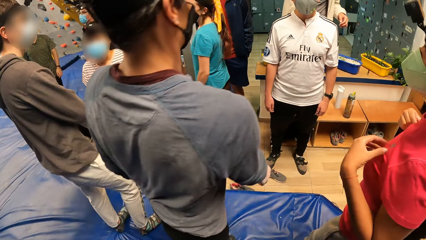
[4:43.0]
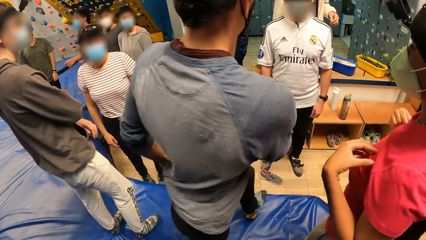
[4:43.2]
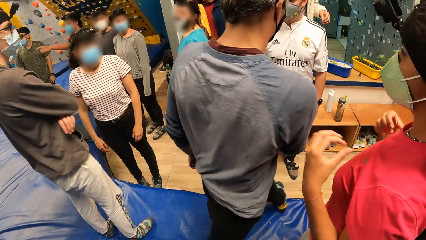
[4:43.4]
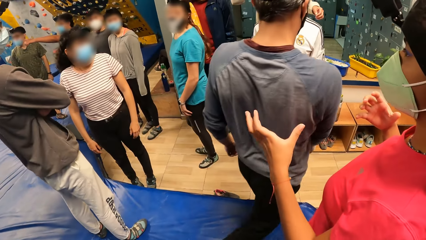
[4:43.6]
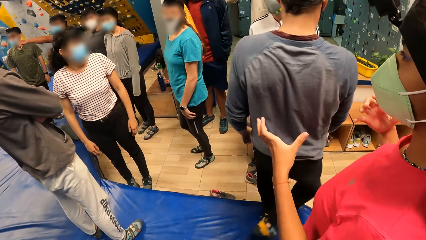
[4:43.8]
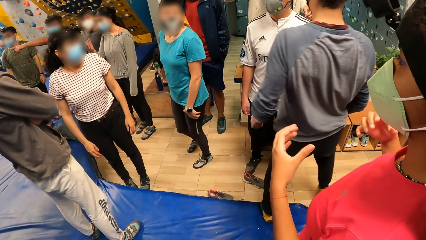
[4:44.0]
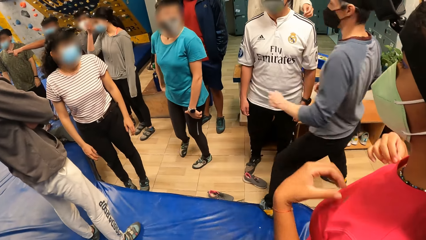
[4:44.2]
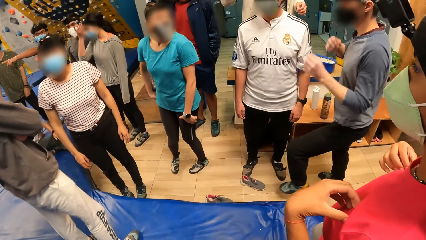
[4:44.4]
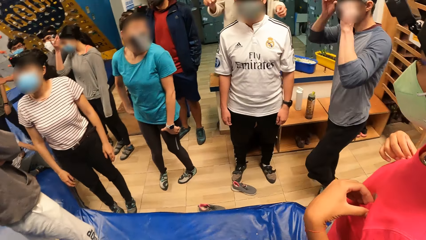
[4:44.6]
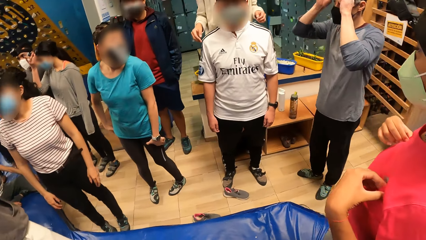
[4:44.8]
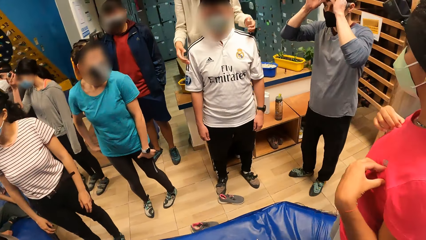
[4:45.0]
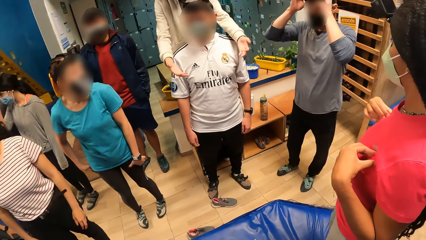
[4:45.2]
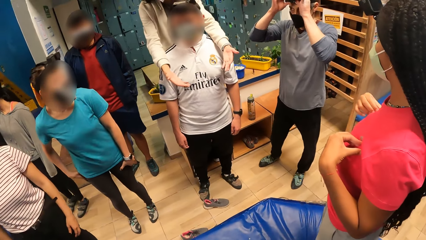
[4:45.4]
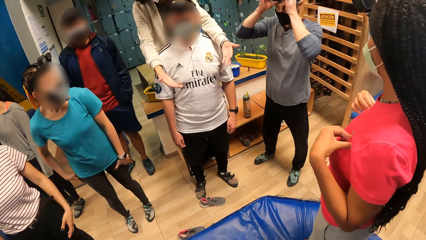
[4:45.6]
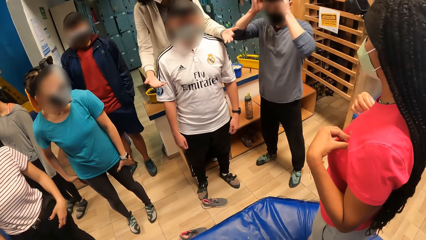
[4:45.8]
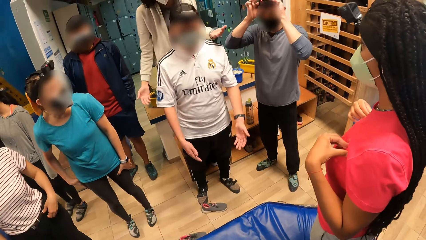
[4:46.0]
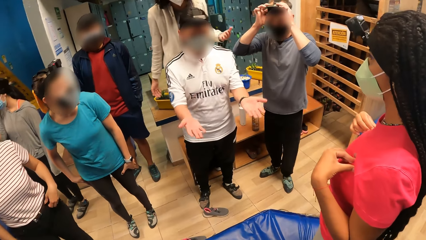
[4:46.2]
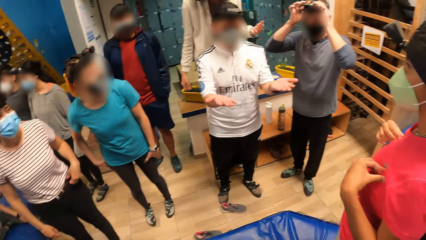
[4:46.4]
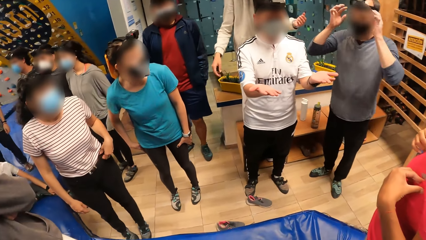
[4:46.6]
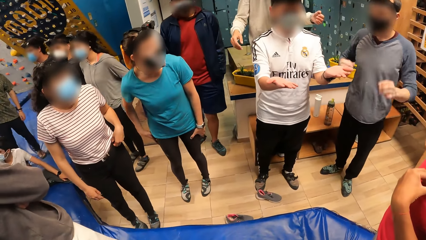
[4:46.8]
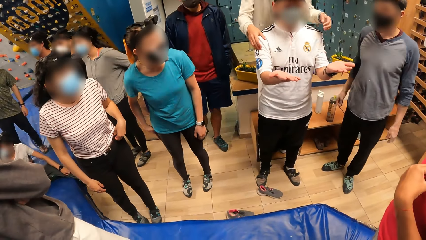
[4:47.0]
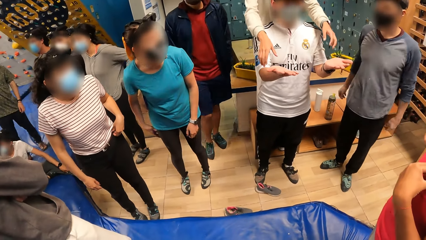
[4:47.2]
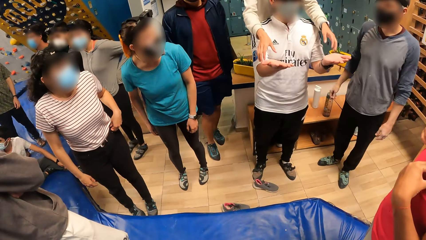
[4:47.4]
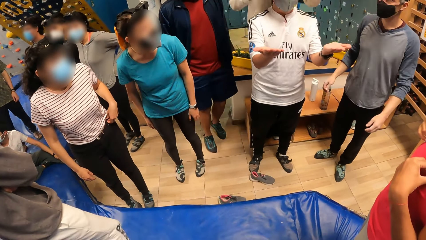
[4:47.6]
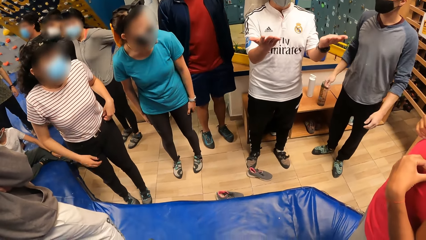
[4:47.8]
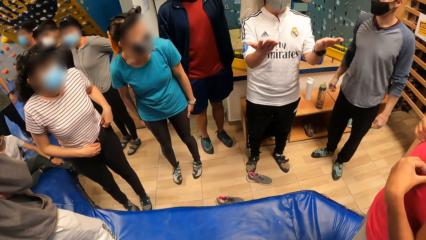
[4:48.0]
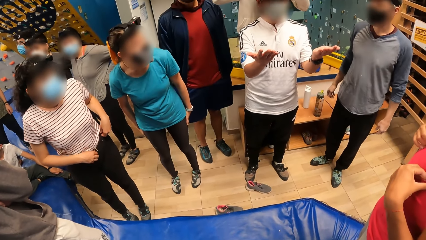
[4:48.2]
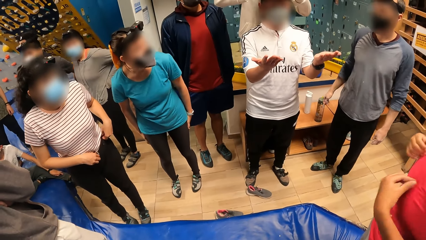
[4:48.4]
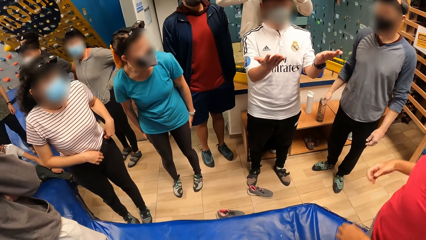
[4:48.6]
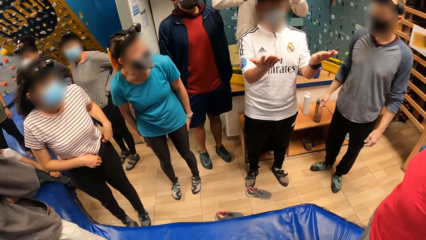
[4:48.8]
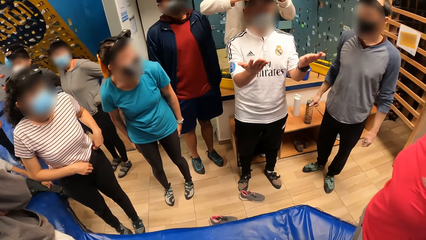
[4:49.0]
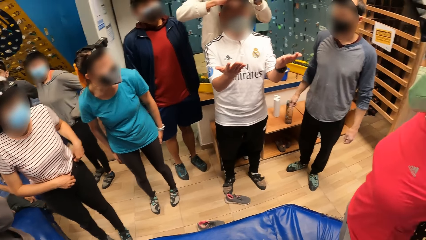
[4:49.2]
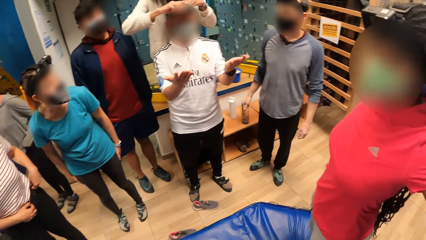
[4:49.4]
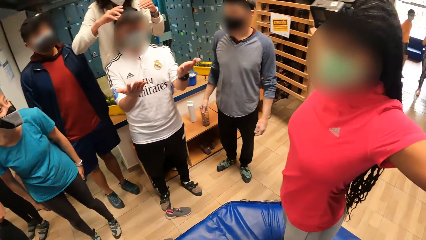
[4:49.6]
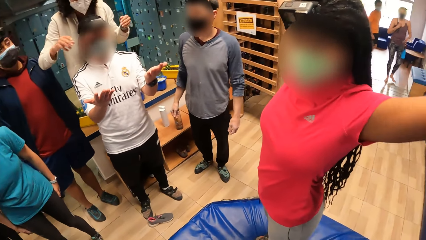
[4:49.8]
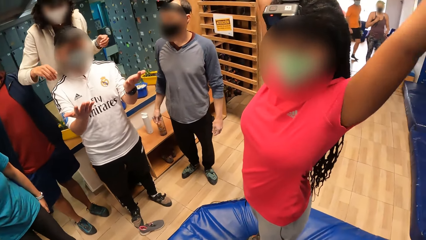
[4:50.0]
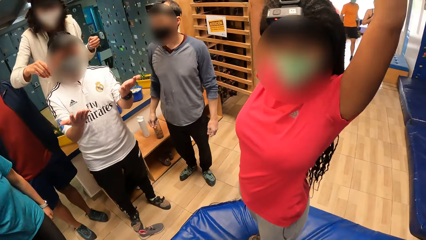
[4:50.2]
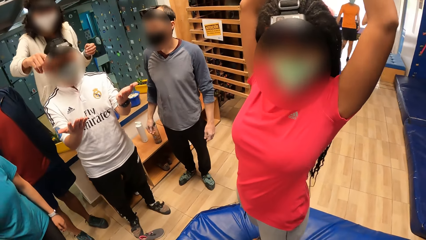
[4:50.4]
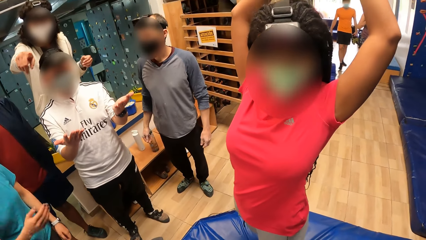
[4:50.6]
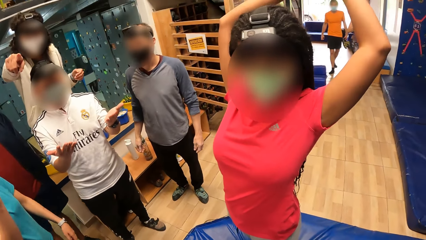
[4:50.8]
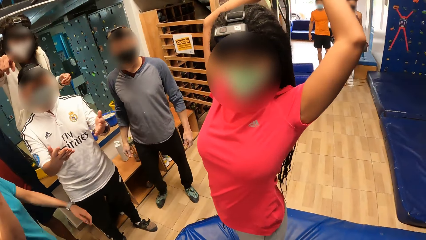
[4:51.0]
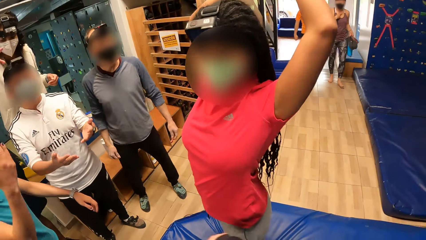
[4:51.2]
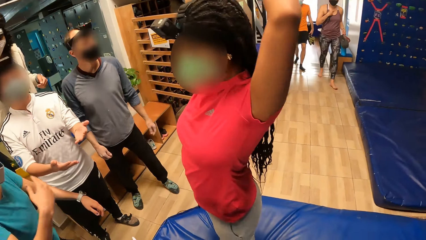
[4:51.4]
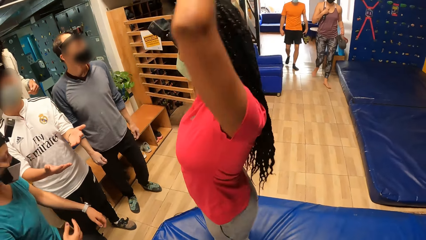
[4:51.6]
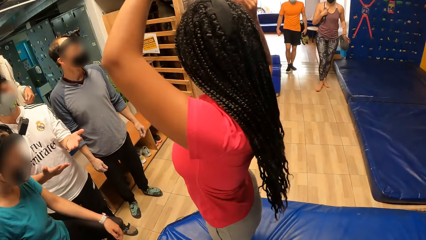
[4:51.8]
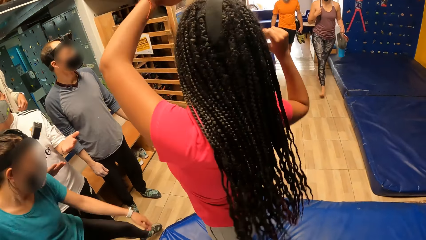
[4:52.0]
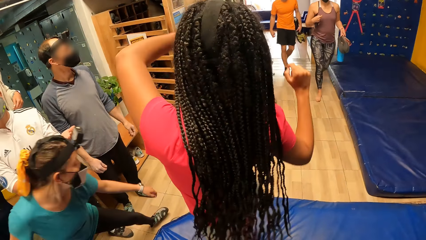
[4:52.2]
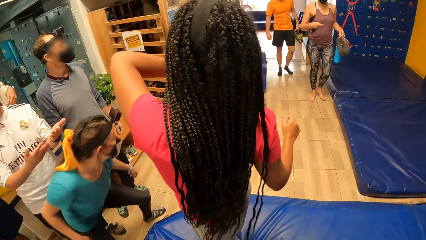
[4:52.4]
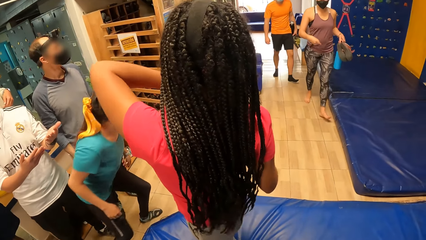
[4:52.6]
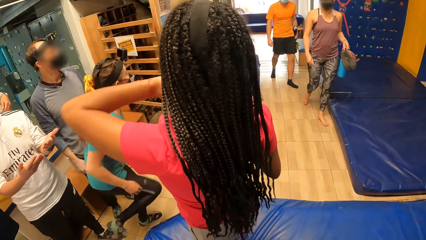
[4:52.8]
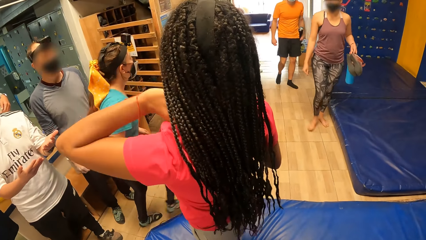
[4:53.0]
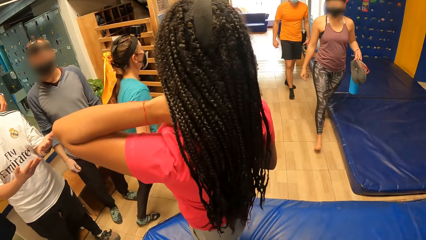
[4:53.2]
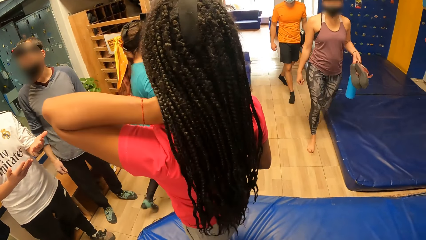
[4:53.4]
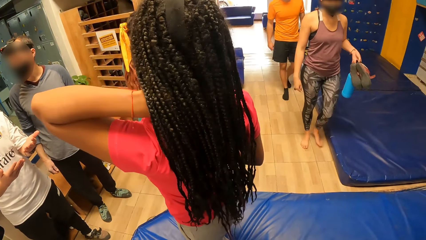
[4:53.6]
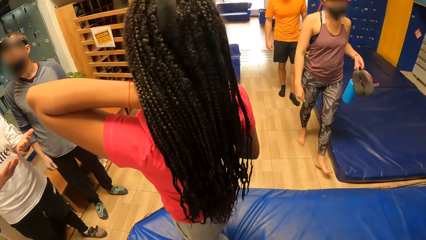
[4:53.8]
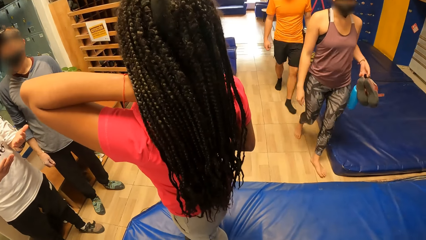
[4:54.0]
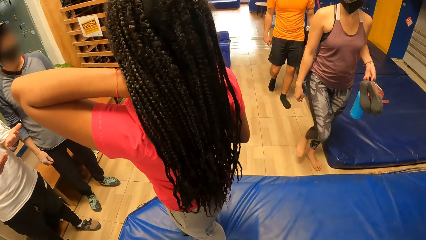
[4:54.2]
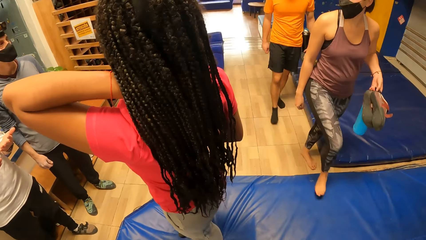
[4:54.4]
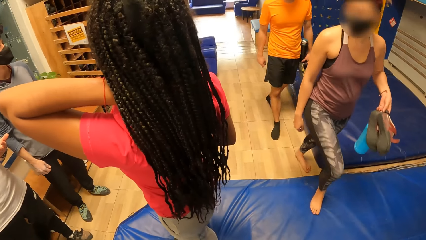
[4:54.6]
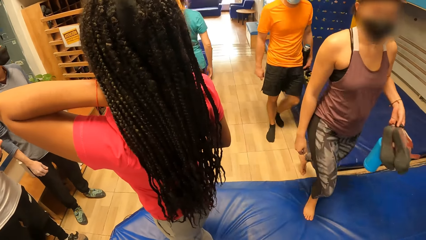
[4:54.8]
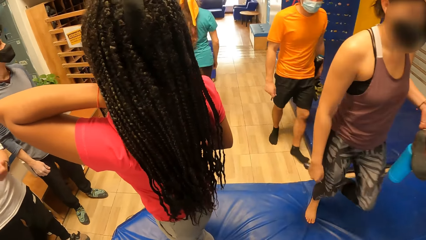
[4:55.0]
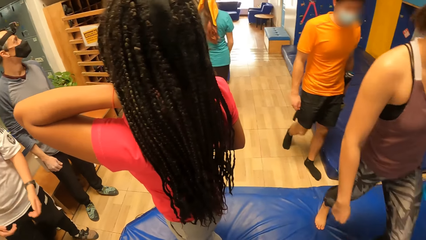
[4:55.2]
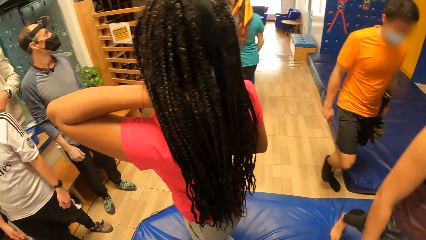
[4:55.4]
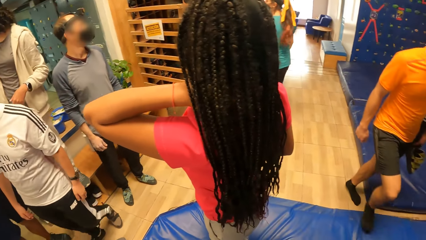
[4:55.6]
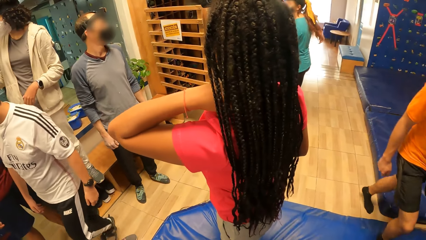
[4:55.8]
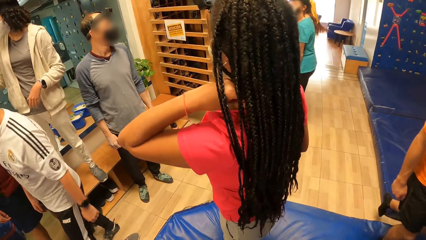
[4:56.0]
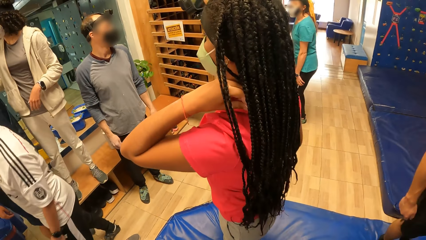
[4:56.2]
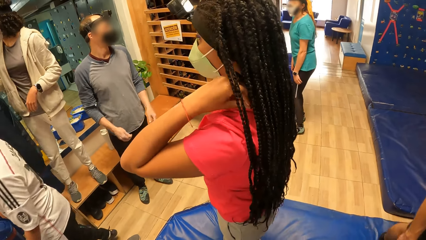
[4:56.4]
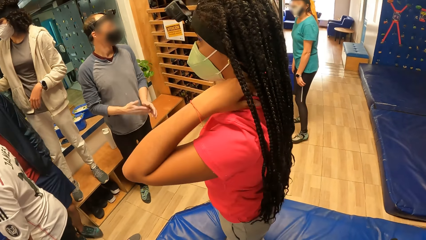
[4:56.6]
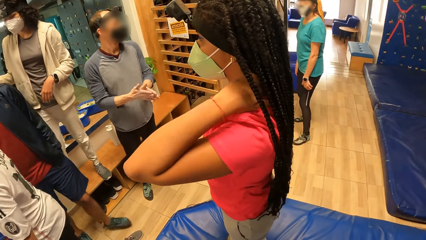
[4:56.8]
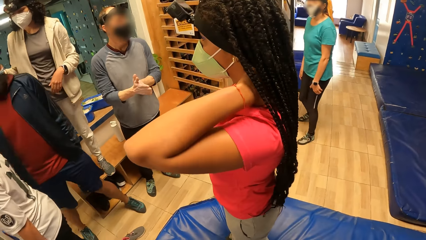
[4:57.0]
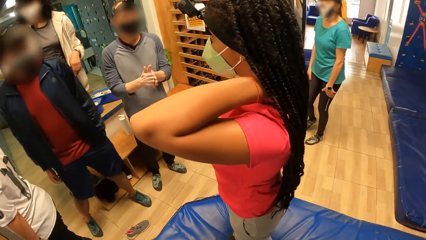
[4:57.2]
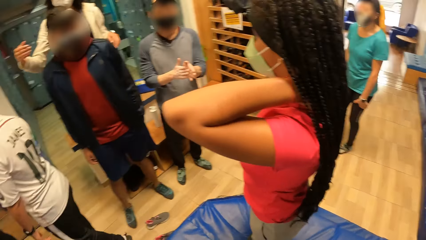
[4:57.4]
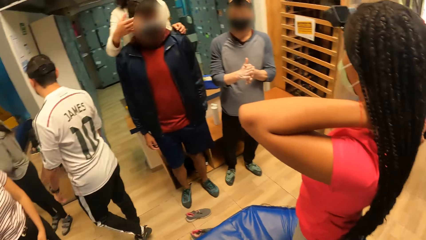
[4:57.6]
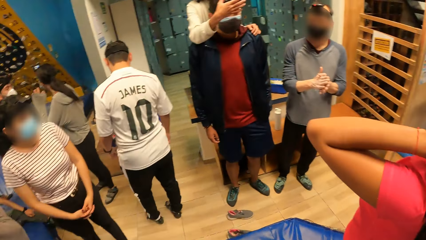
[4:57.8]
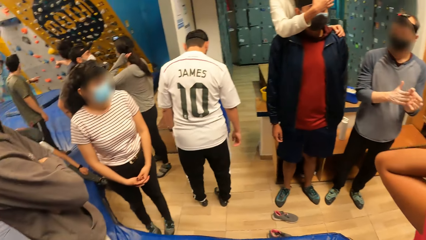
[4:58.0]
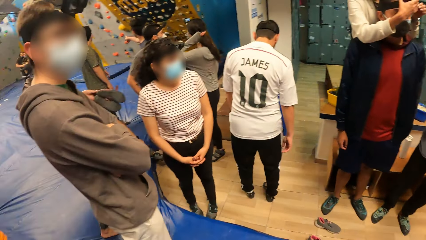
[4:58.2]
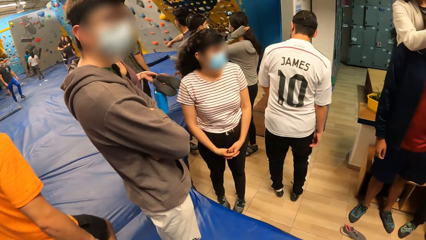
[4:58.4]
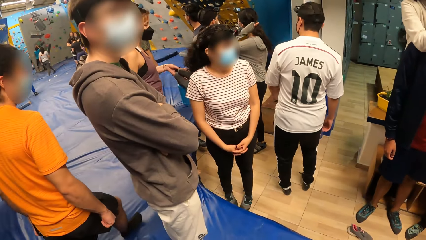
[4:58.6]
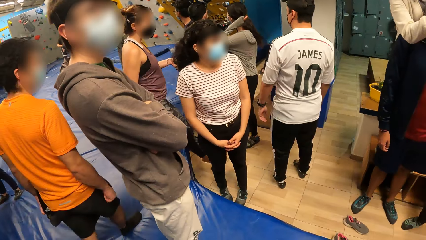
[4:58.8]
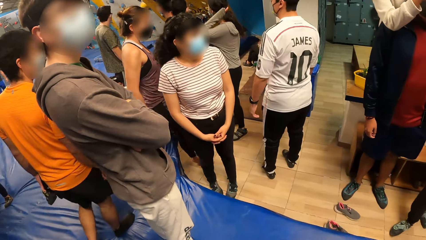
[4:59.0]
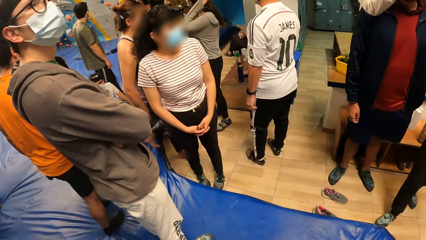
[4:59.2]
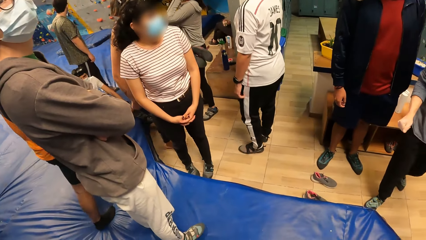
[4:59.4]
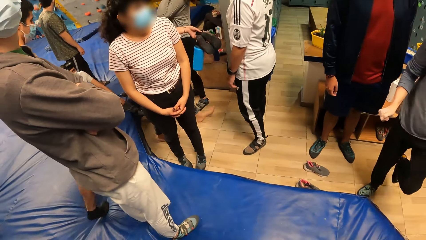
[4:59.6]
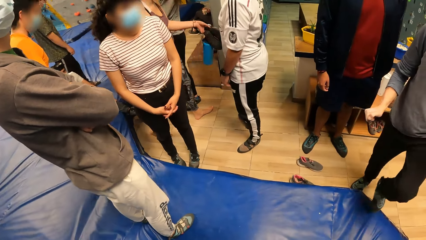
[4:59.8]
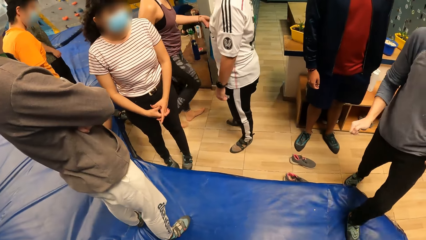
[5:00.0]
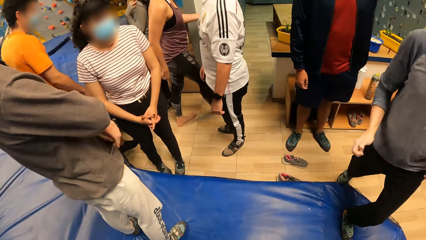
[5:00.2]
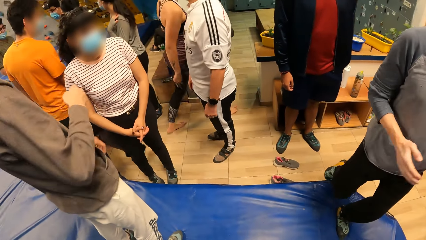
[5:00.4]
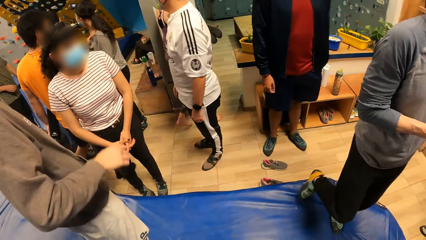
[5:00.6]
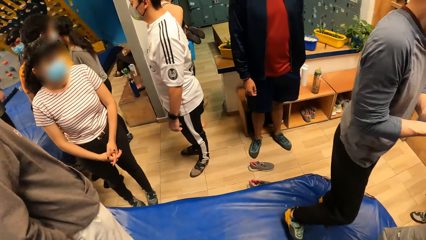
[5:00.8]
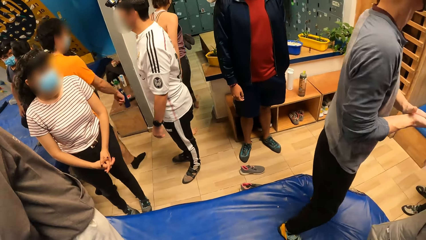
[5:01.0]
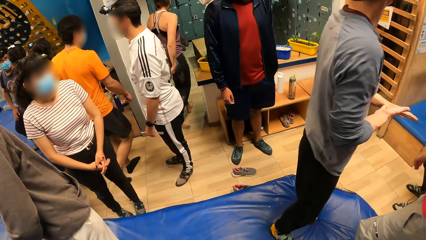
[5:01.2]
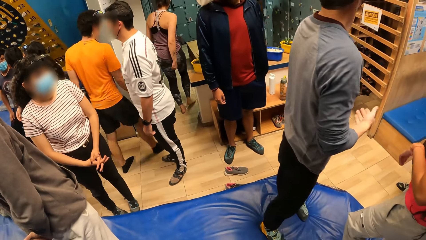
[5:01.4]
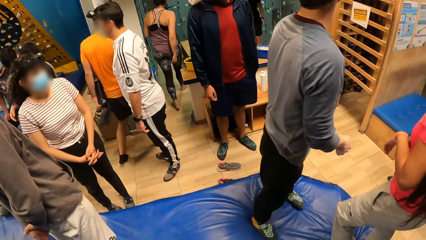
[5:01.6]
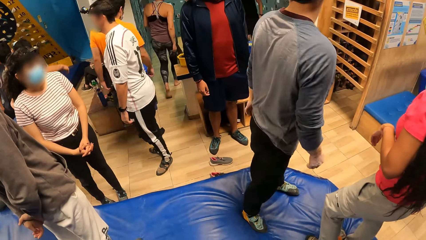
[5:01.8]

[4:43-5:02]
A man adjusts a camera on his head with his hands. A woman instructs another man. The other man stretches his hands out. Another woman touches the palms of the other man. The first woman demonstrates with the other man. A third woman stretches her body.
